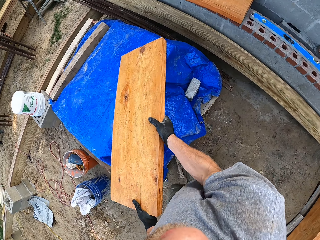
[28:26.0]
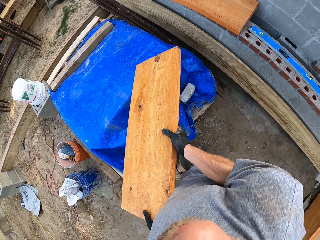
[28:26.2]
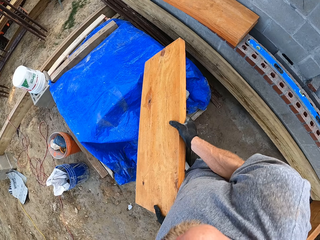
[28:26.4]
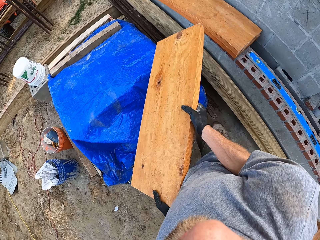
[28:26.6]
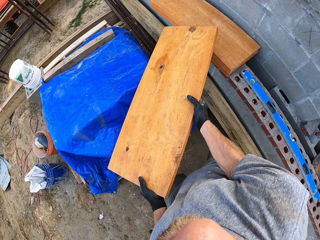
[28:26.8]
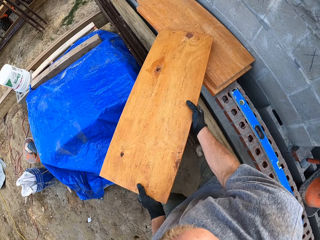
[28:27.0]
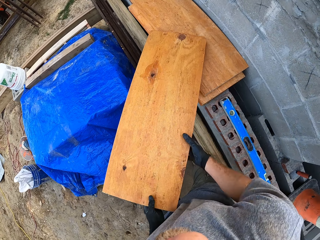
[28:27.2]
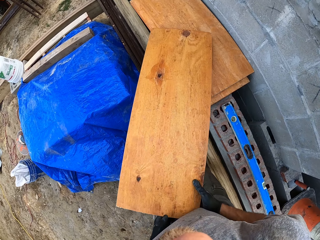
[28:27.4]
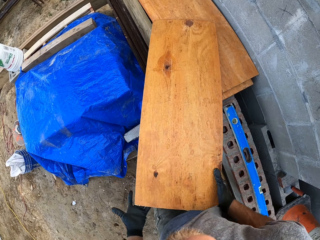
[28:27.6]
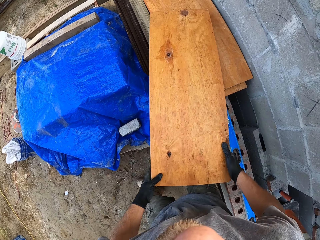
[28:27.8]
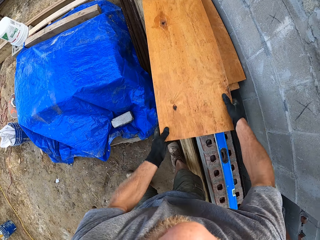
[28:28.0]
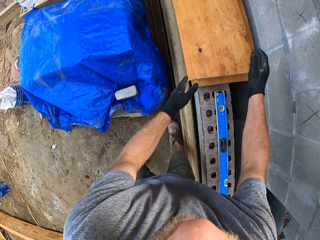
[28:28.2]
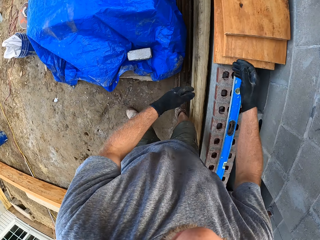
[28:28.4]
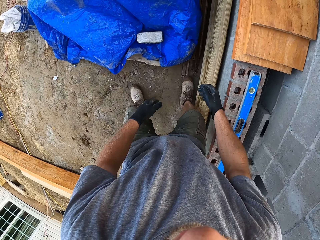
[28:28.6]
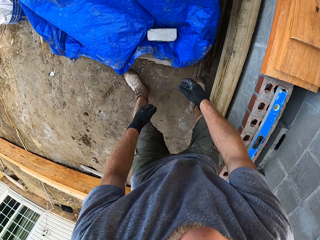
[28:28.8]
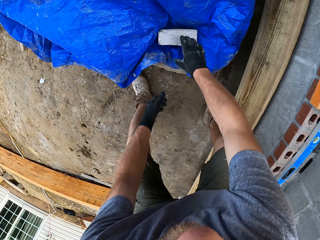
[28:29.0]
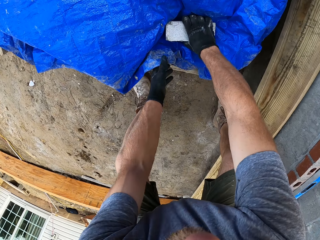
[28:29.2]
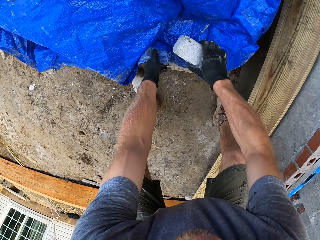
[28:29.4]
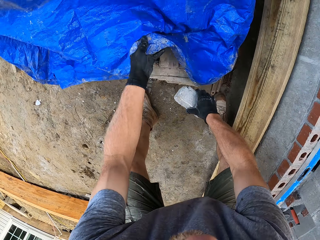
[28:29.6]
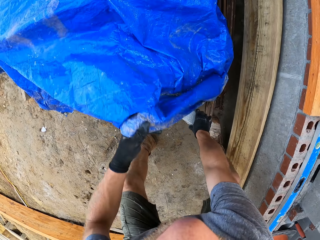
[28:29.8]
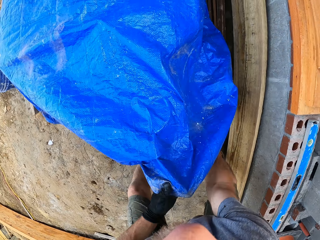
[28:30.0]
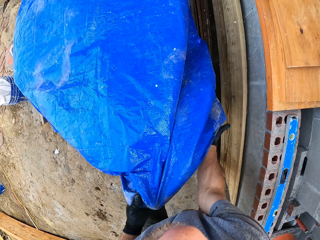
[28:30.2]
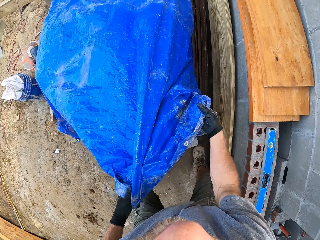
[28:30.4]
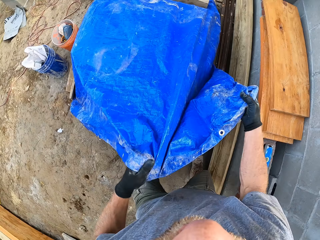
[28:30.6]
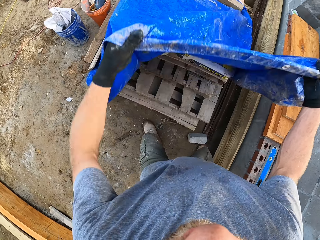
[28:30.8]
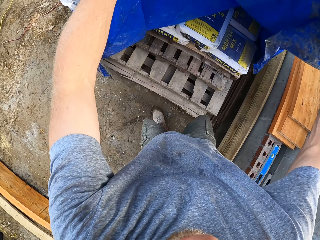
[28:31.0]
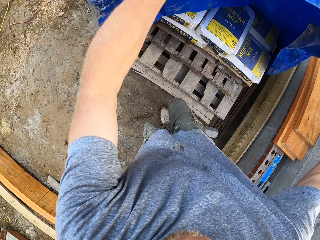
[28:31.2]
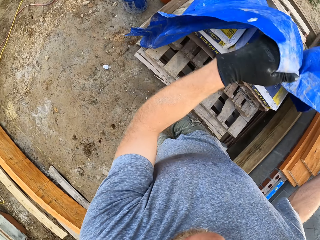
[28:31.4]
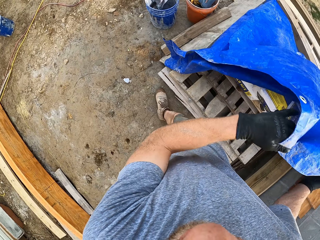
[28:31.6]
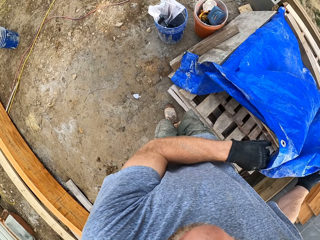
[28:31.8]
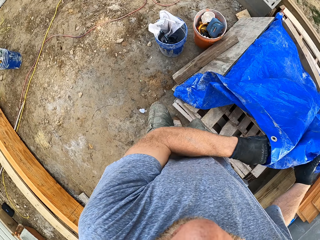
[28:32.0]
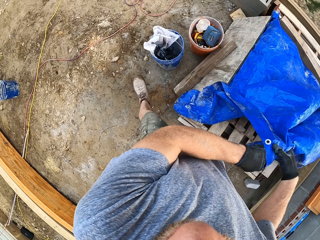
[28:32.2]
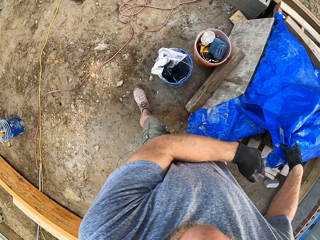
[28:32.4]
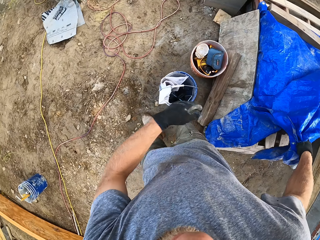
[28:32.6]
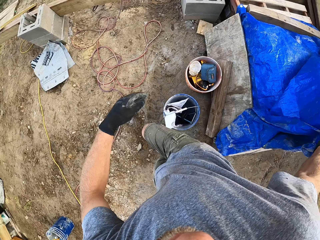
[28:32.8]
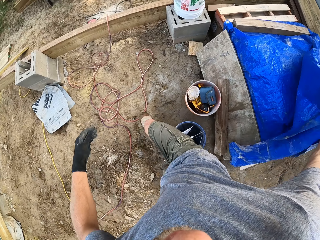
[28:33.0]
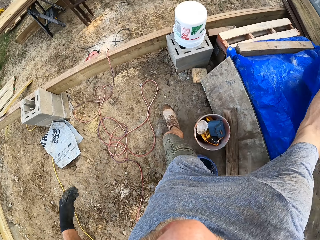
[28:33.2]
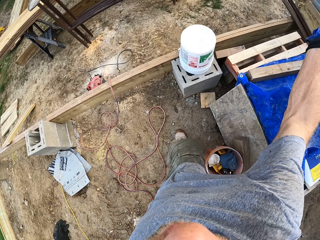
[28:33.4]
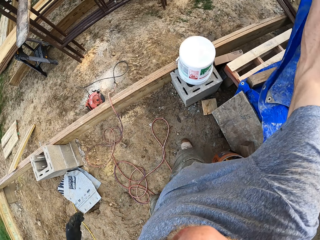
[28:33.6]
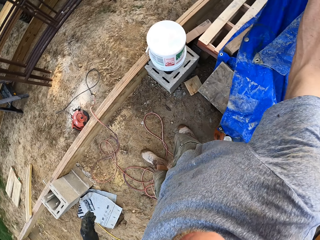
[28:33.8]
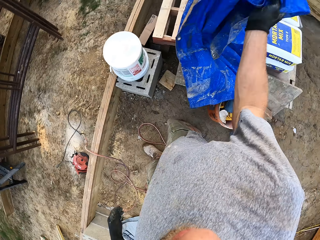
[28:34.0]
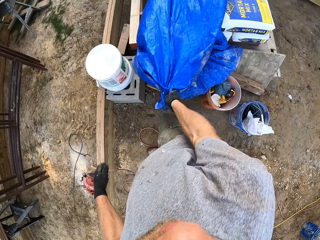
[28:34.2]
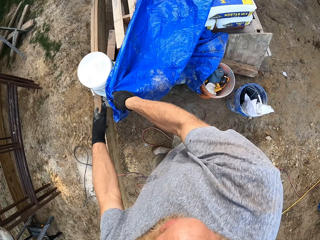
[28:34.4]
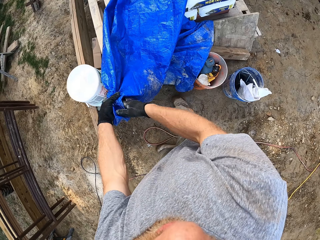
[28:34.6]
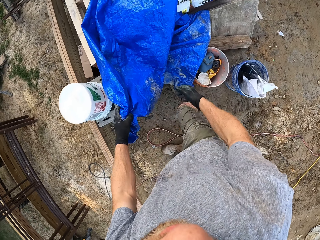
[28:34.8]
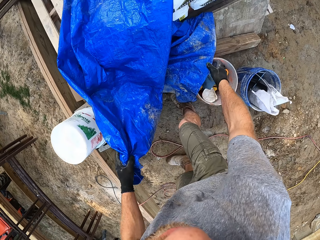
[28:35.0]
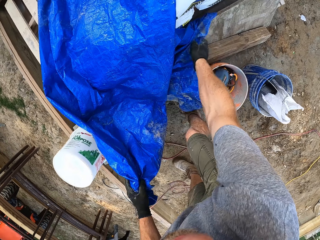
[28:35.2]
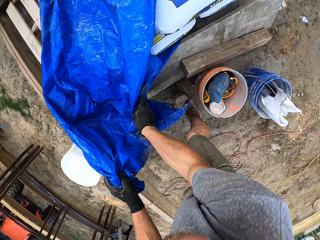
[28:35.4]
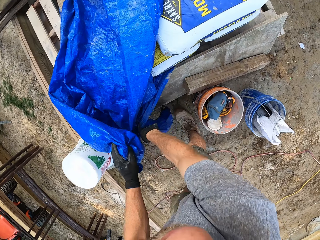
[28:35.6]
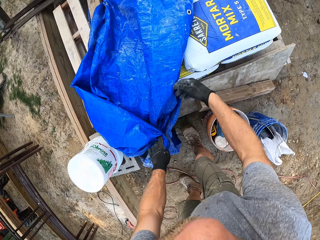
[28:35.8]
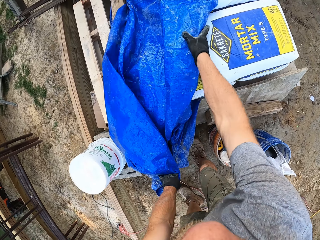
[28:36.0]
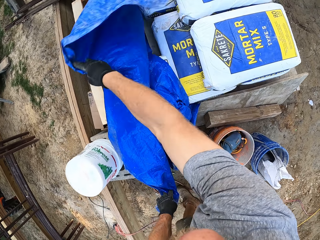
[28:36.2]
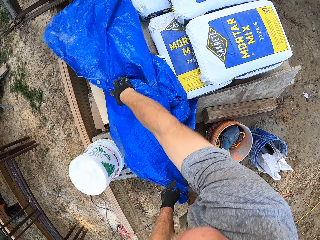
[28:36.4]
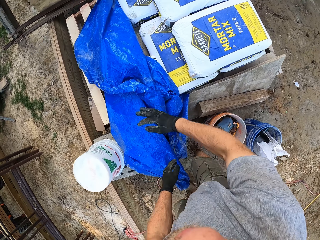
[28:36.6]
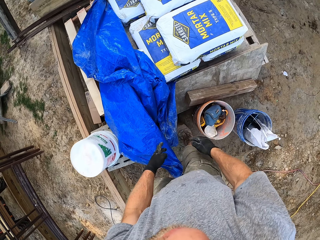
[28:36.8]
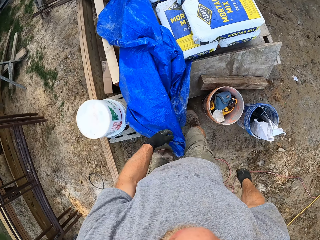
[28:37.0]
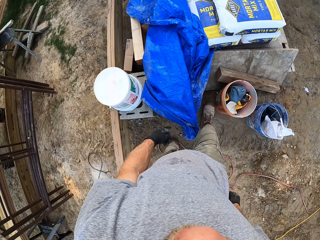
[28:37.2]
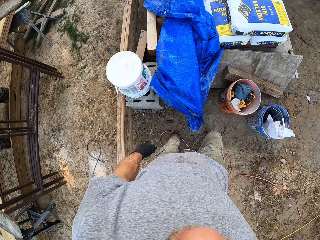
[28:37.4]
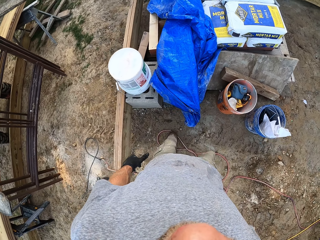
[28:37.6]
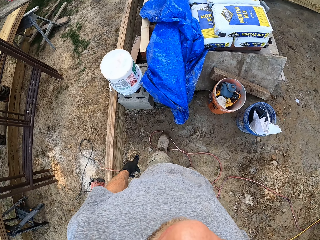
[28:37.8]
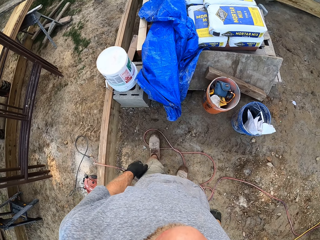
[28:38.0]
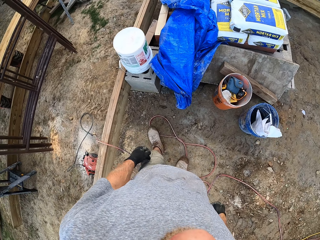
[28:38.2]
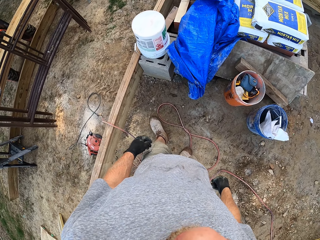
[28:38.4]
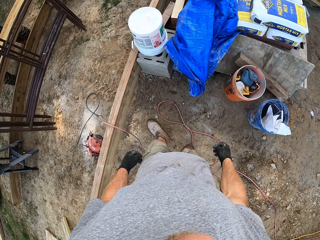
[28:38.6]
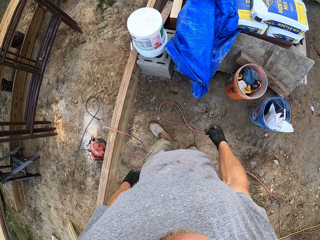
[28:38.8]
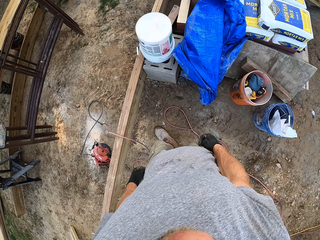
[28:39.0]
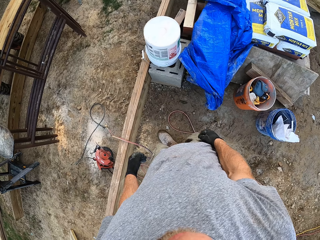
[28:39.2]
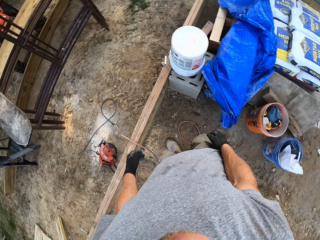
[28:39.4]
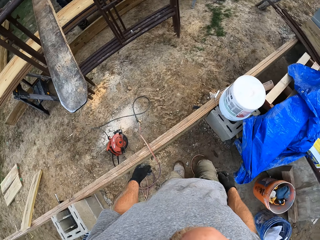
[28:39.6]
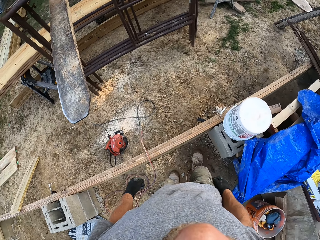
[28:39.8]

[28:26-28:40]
The camera wearer walks toward the wall. They place the plank on the pile of planks beside the fence. They push the plank. They pull their hand off the plank. They bend. They remove a stone on the tarpaulin or construction site cover. They pull away the tarpaulin from a wooden crate. They lift the construction site cover. They stand up. They walk around the construction site cover. They bend. They pull the construction site cover. They uncover mortar mix. They stand up and pull their hand from the construction site cover. They move the fork of the tractor. They walk away from the construction site cover.

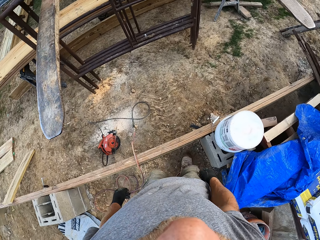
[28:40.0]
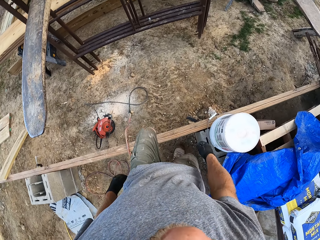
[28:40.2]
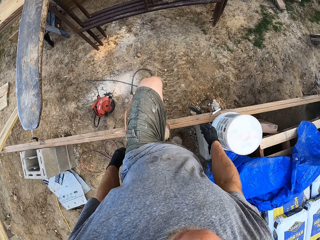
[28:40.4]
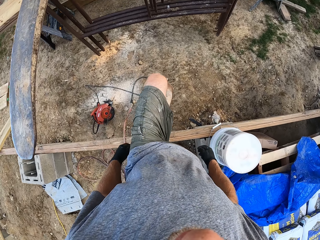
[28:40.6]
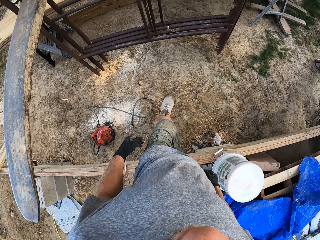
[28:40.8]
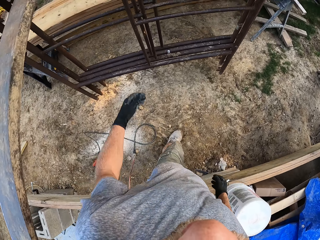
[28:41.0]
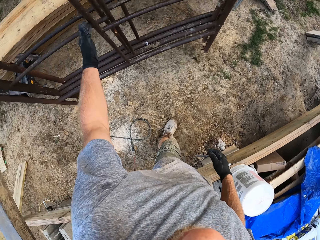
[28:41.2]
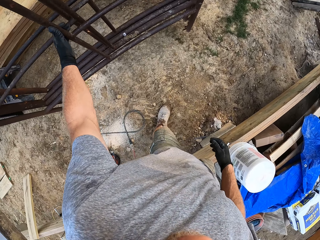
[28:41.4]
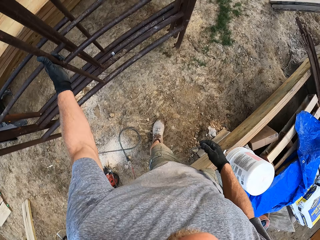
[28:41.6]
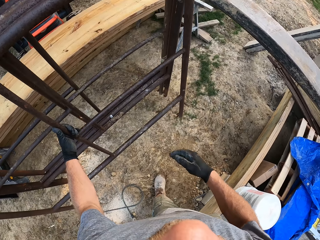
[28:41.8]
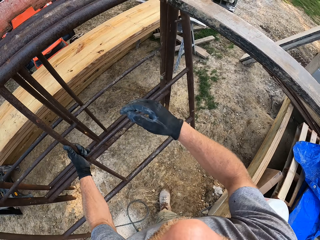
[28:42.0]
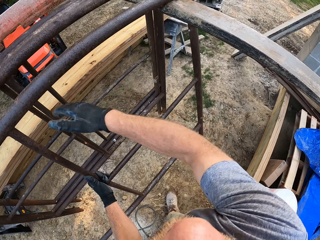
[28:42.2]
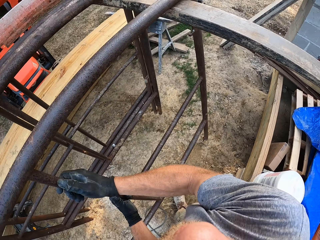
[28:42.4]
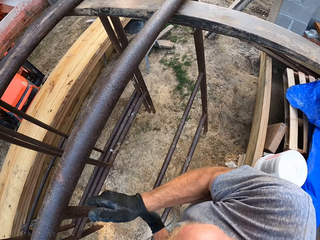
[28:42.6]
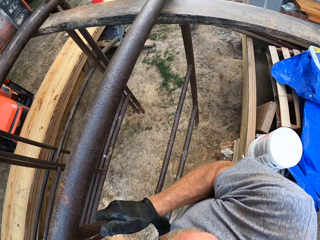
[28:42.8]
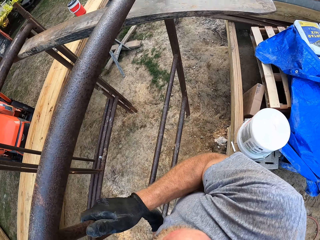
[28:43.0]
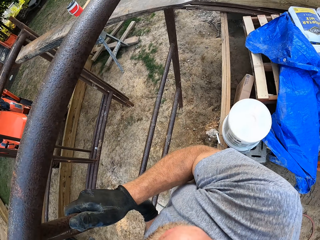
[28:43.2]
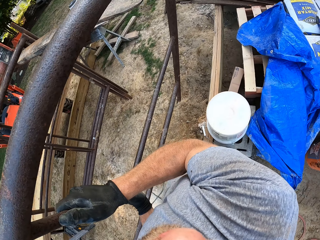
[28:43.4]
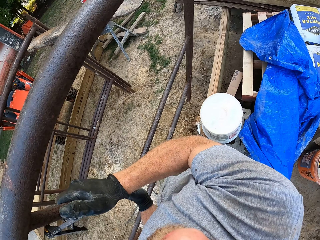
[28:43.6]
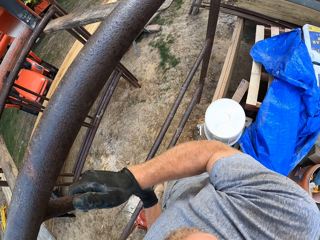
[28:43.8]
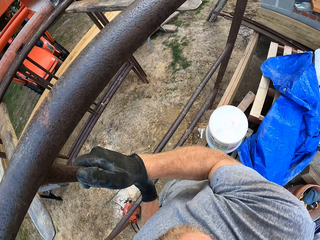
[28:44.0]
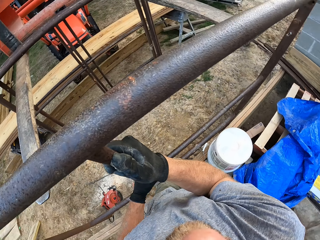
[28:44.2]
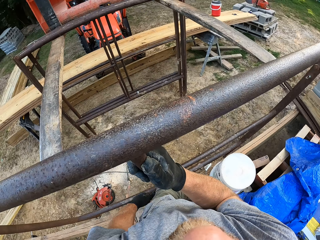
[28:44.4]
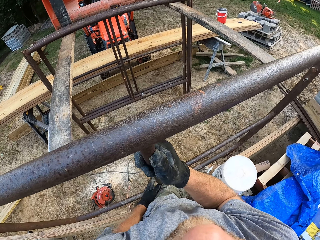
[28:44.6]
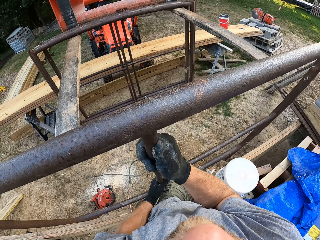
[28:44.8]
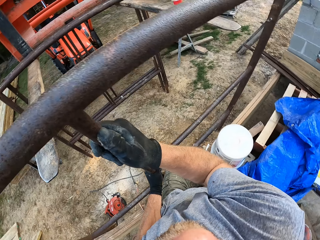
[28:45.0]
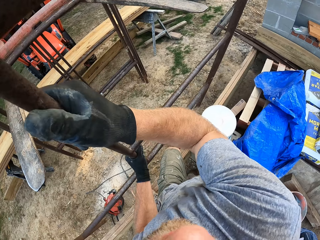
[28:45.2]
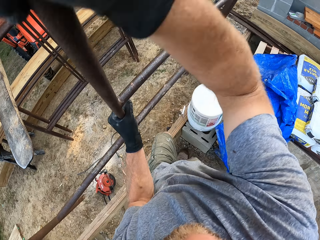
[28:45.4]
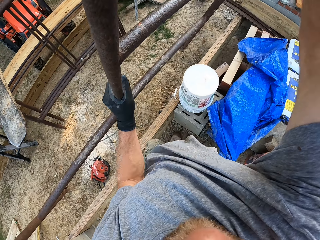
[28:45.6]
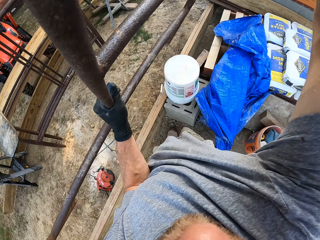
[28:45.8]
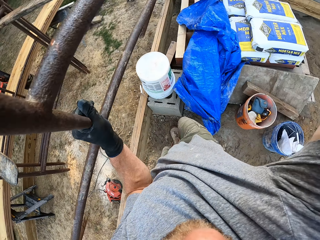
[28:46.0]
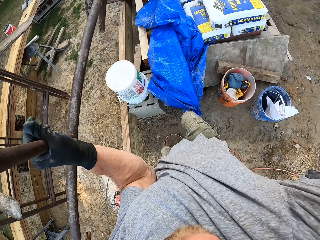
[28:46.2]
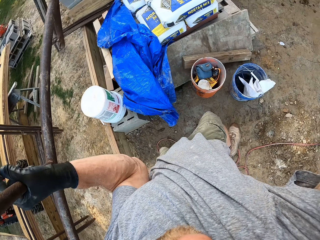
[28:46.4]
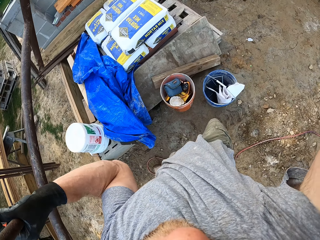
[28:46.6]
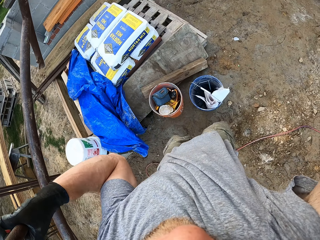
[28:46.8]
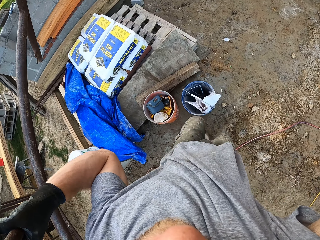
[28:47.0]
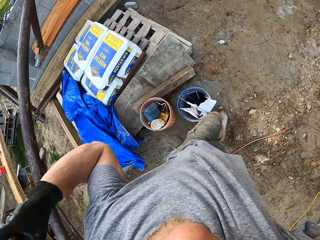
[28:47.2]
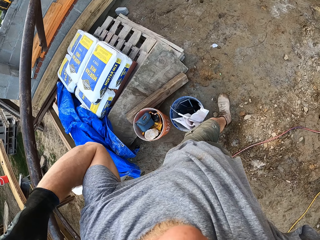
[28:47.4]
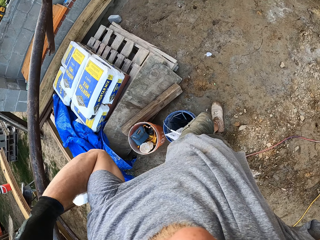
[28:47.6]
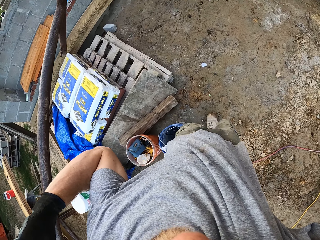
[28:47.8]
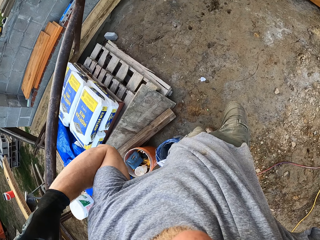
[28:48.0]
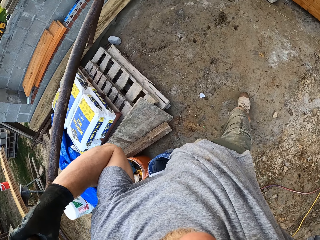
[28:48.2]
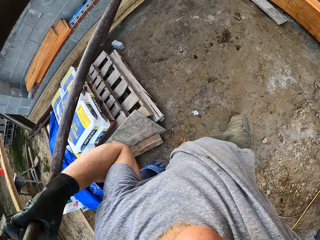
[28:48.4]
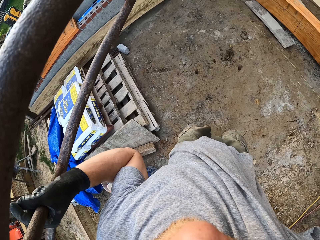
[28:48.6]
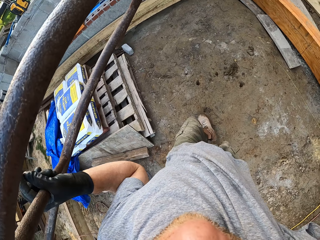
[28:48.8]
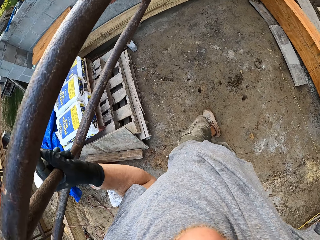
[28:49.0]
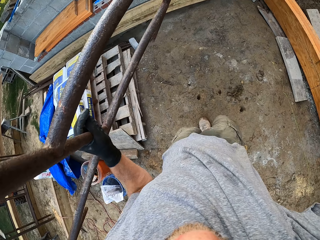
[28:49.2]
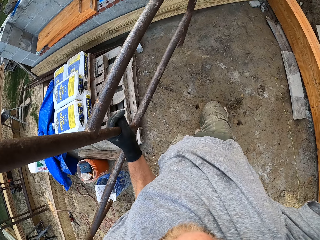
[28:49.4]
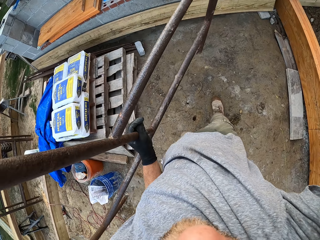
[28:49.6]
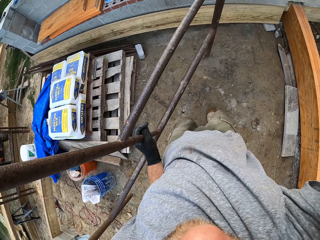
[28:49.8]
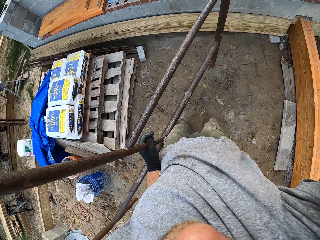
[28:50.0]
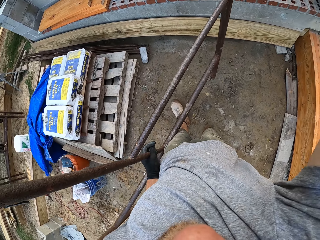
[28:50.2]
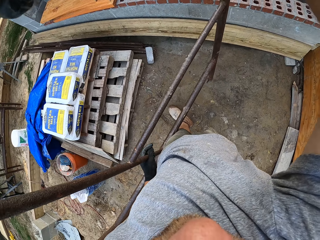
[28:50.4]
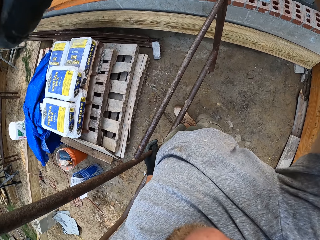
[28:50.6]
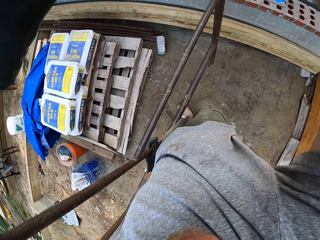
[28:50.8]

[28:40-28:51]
The camera wearer steps over the timber. They pick up a piece of rack on the tractor fork. They hold the metal rack. They pull the metal rack. They hold the metal rack with both hands. They pull the metal rack with both hands. They lift the metal rack. They carry the metal rack. They walk around the construction site.
